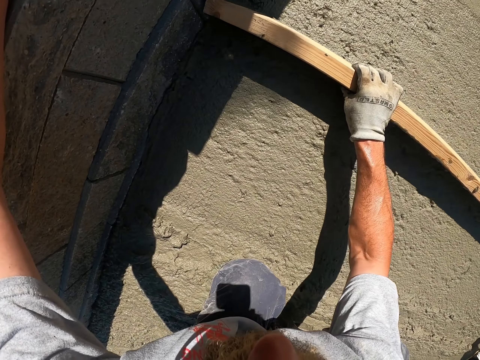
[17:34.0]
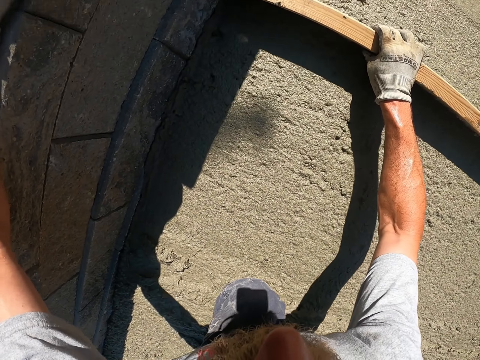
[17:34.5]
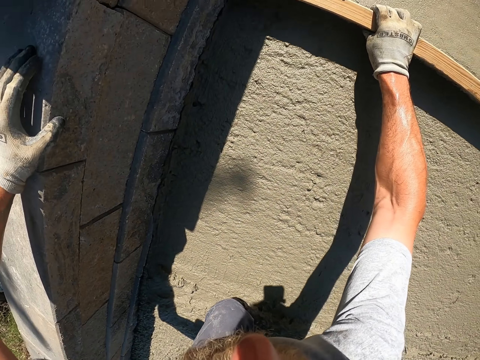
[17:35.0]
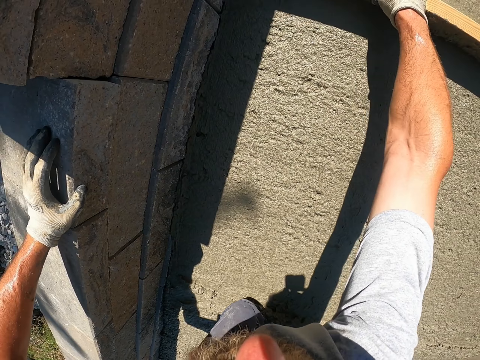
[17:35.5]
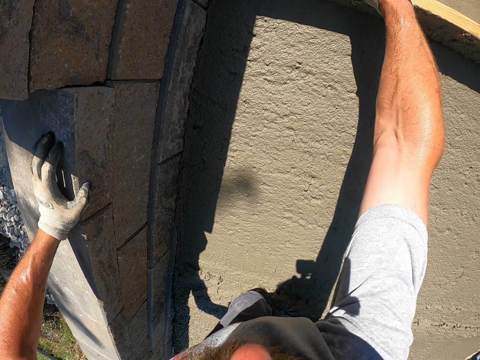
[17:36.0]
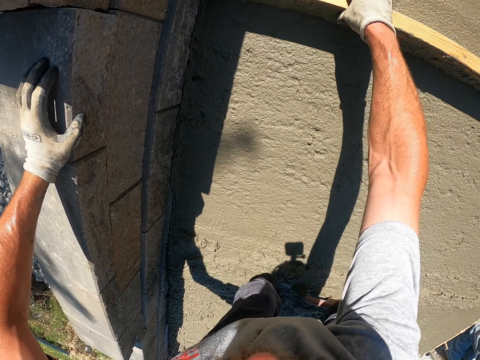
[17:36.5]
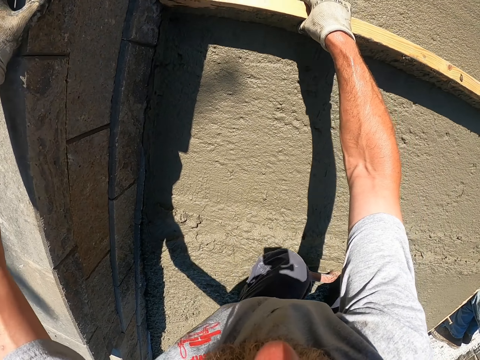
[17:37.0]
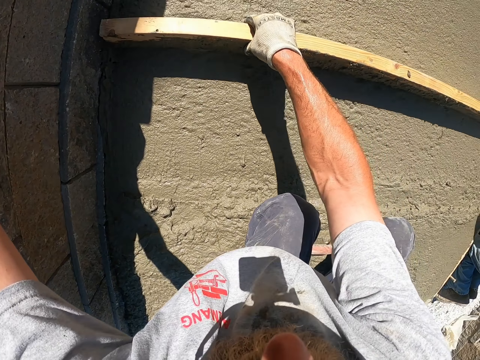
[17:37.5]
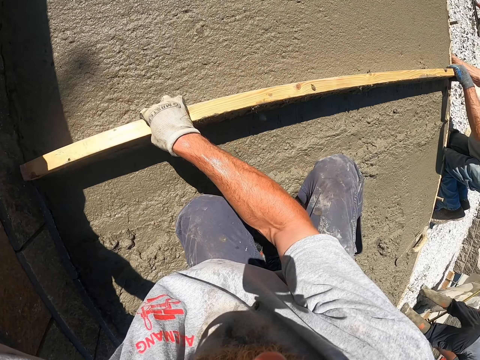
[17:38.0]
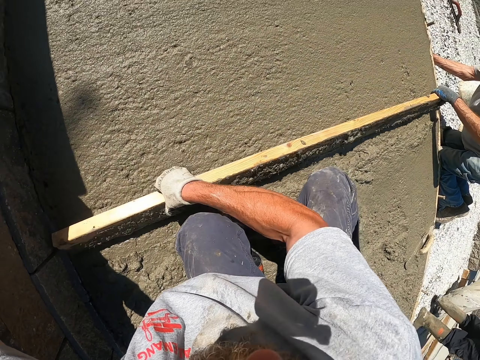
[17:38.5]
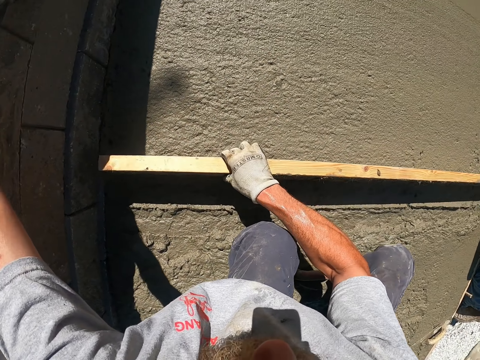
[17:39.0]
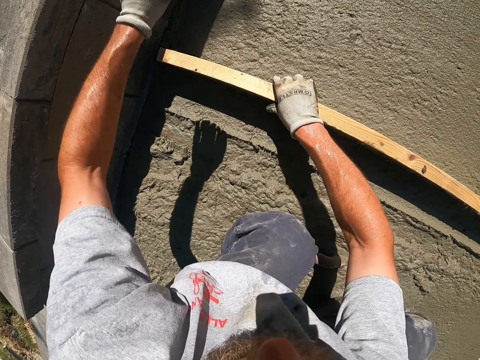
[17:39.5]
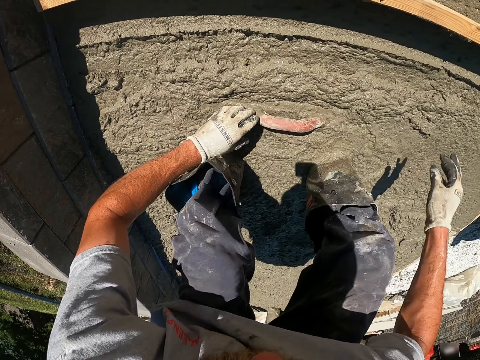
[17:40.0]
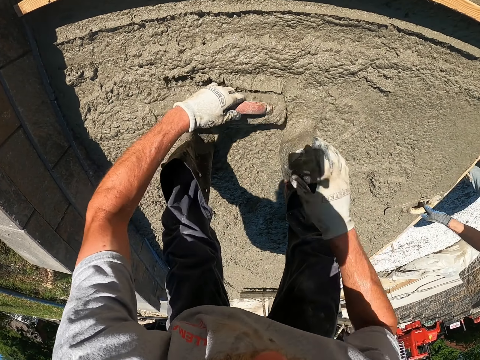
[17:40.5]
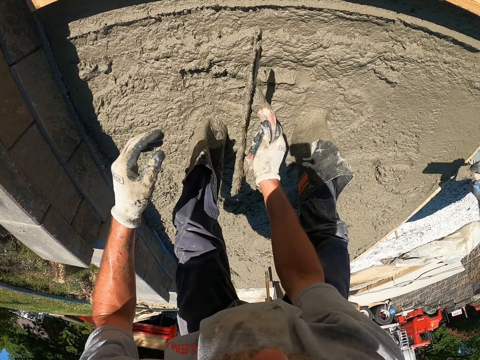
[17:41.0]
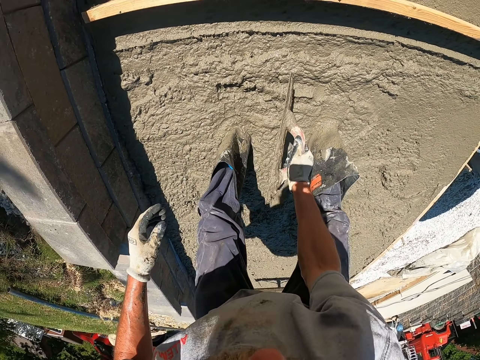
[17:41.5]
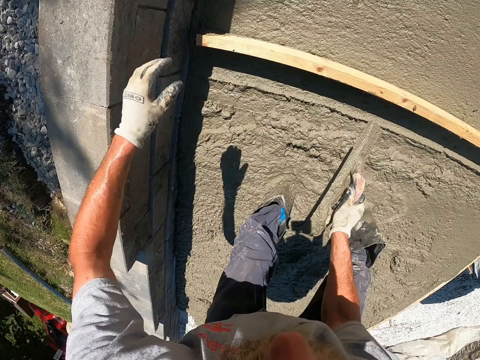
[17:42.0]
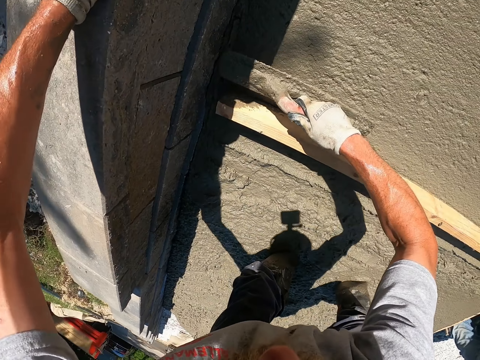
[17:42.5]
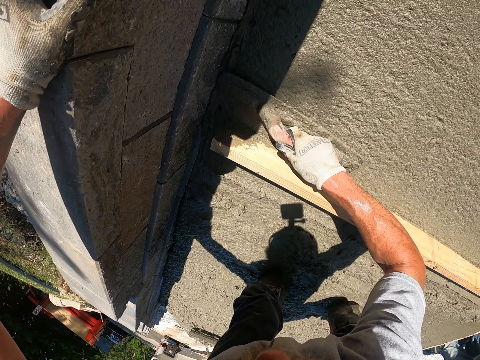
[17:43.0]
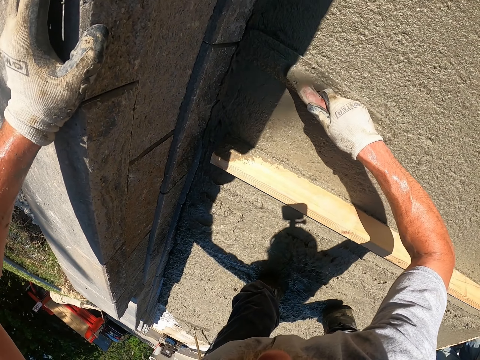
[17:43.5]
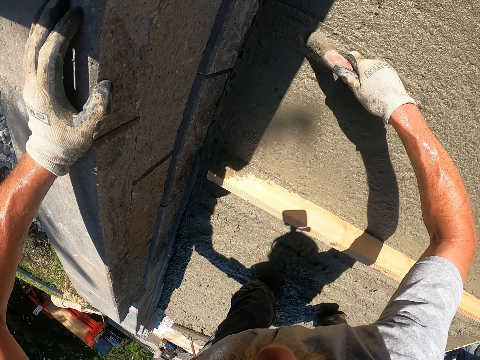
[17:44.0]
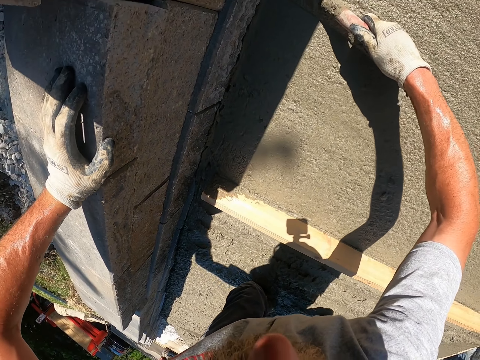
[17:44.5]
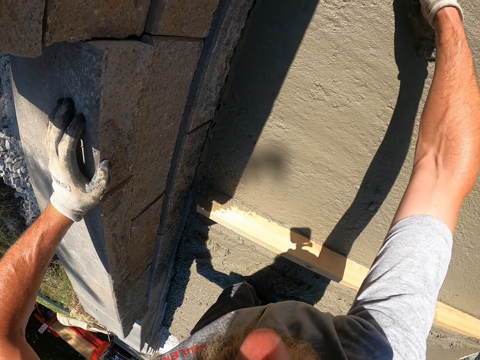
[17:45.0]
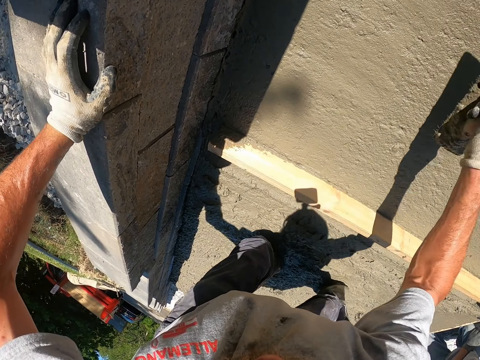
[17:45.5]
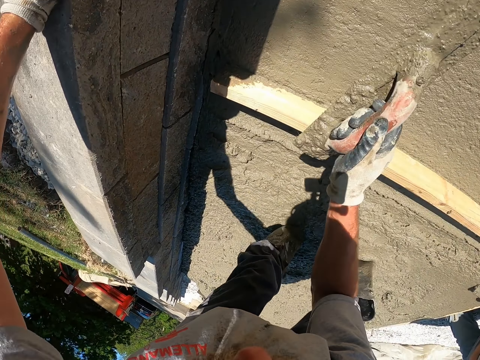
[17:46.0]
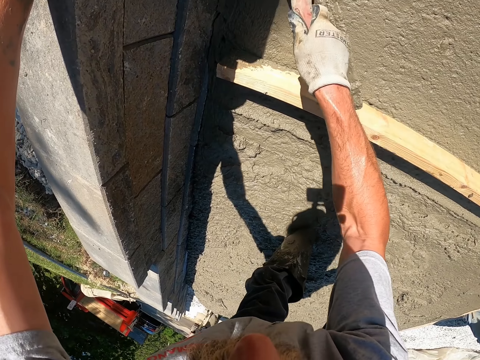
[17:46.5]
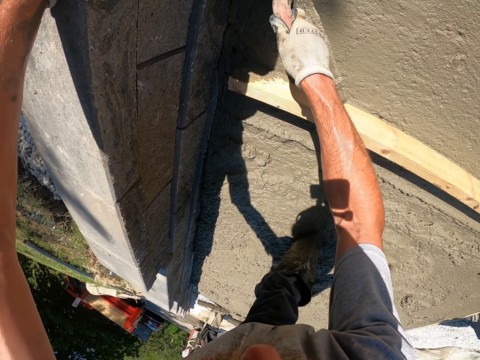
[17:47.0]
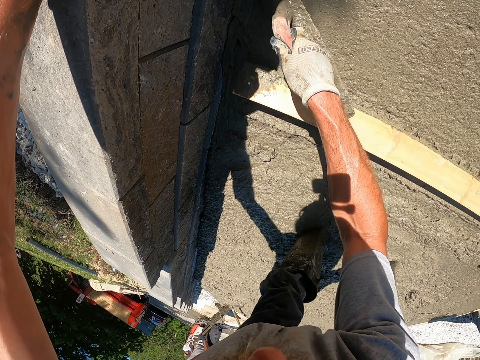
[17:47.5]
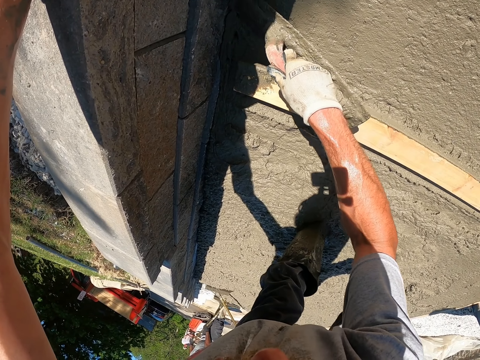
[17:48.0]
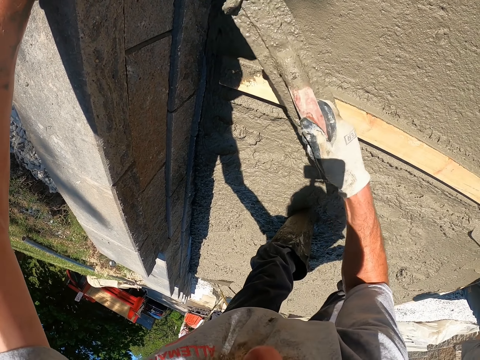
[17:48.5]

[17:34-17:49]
The camera wearer picks the trowel. They level the concrete with the trowel.

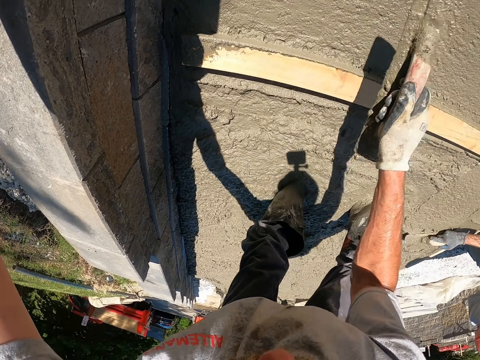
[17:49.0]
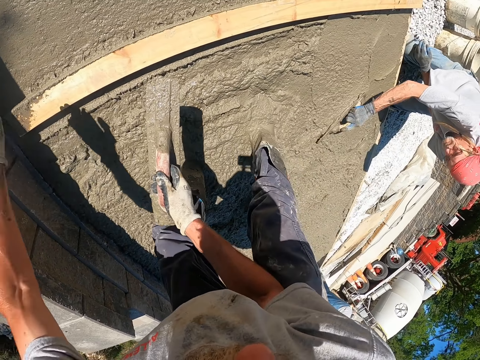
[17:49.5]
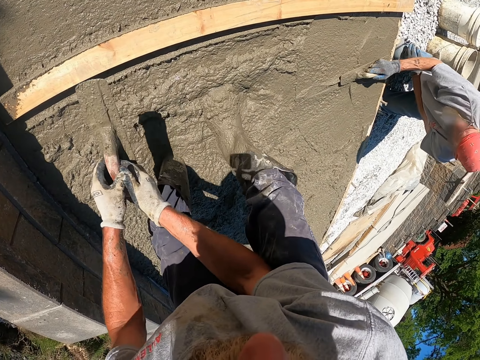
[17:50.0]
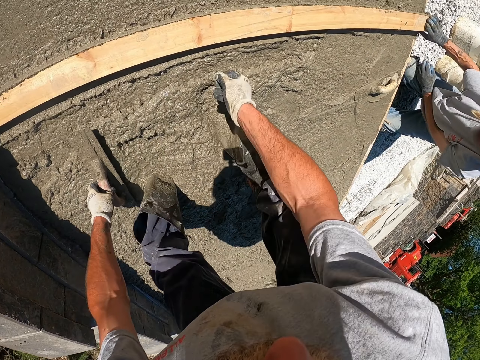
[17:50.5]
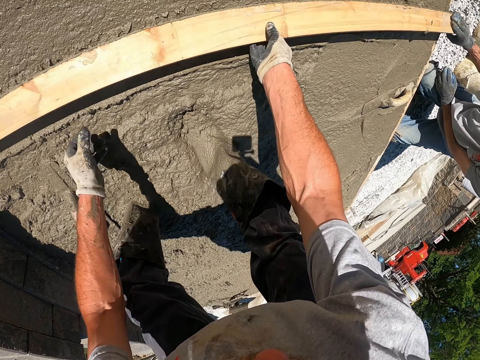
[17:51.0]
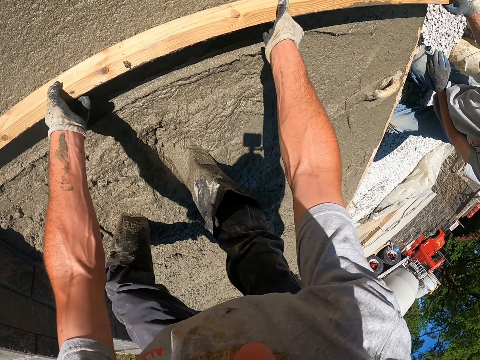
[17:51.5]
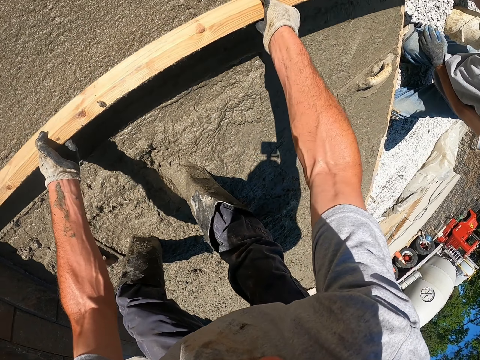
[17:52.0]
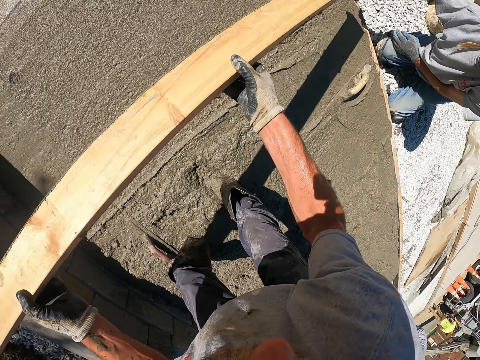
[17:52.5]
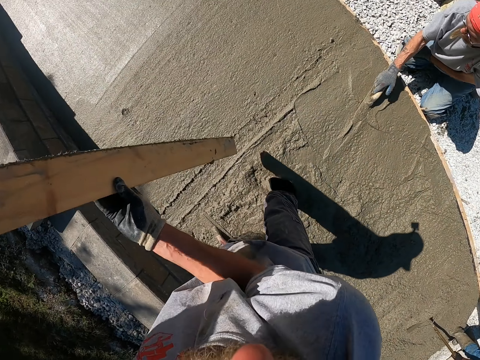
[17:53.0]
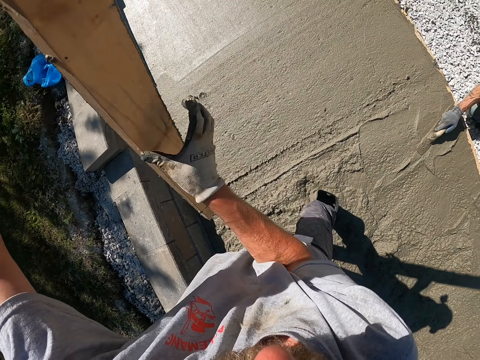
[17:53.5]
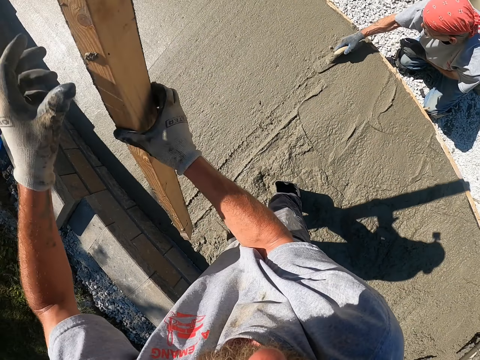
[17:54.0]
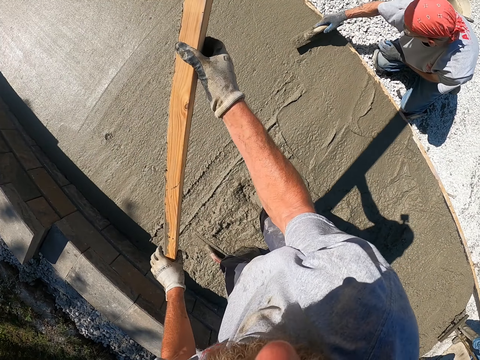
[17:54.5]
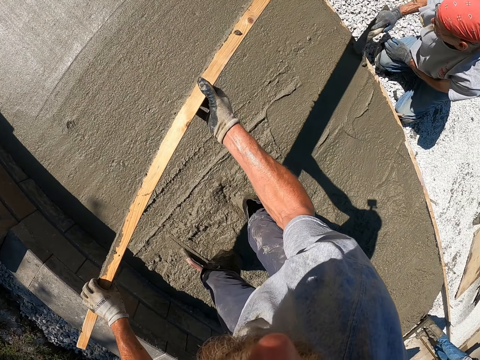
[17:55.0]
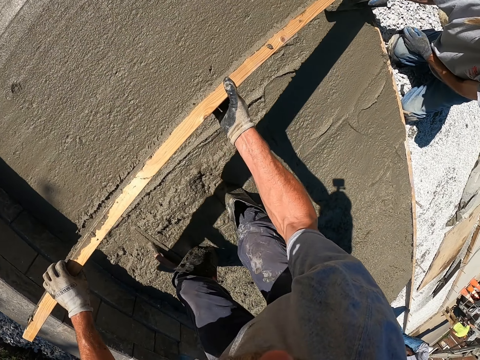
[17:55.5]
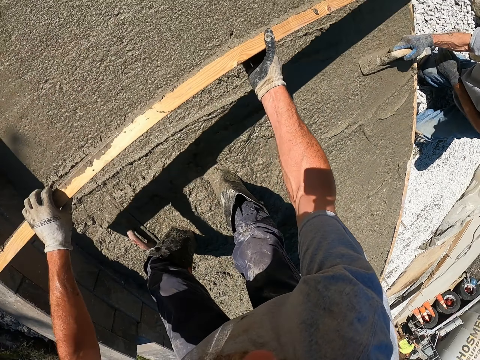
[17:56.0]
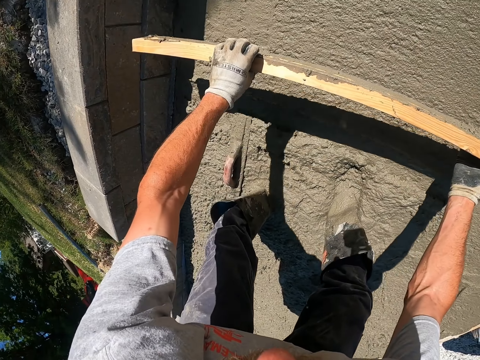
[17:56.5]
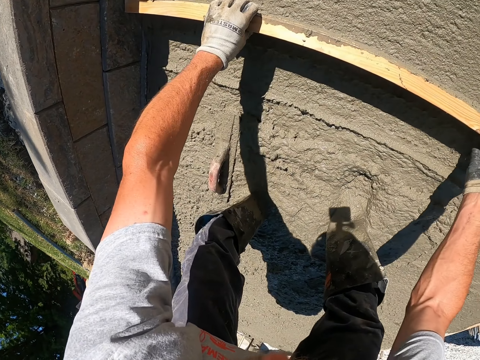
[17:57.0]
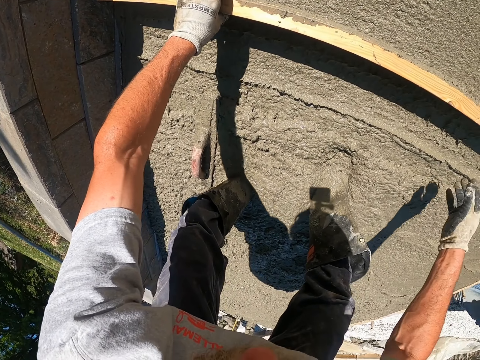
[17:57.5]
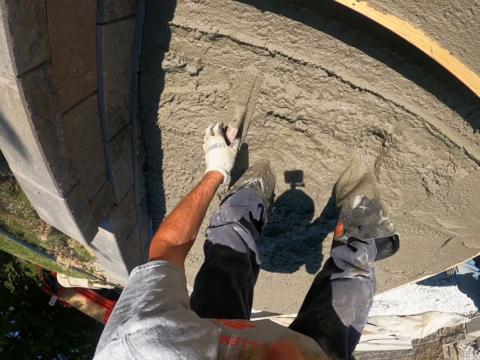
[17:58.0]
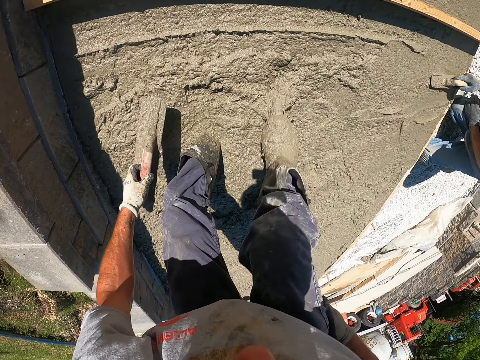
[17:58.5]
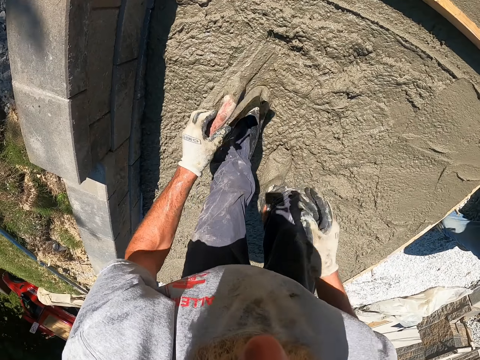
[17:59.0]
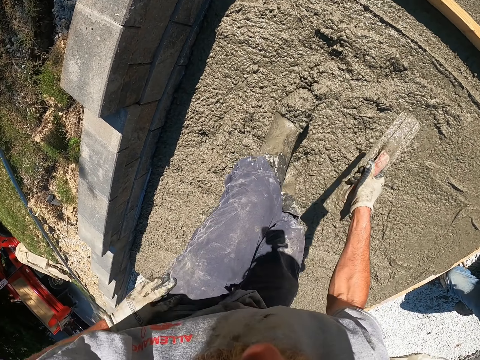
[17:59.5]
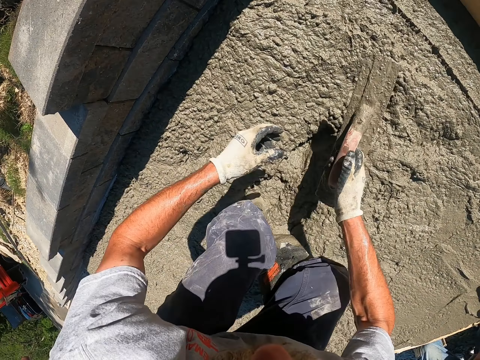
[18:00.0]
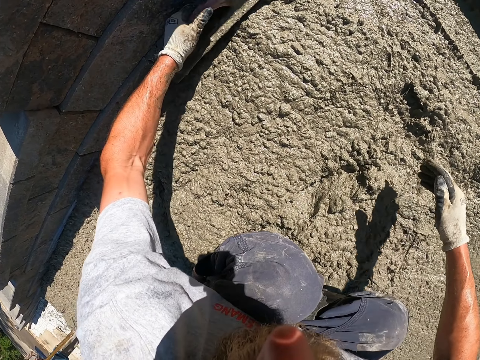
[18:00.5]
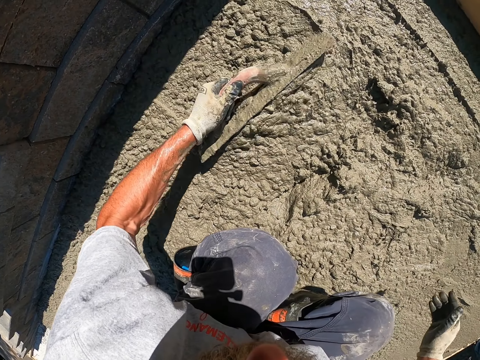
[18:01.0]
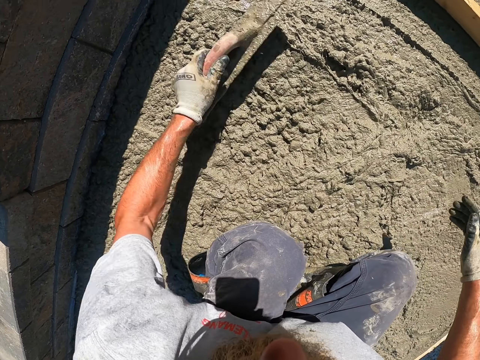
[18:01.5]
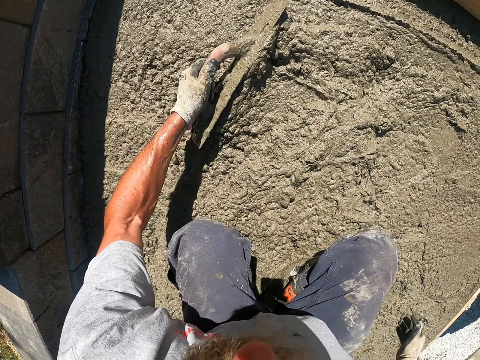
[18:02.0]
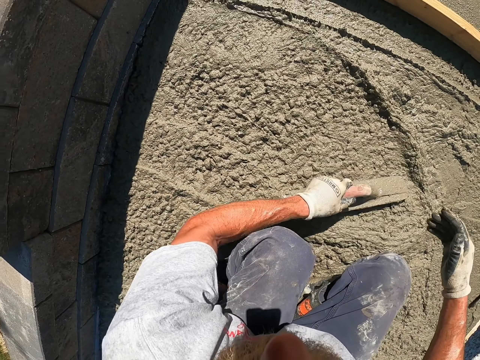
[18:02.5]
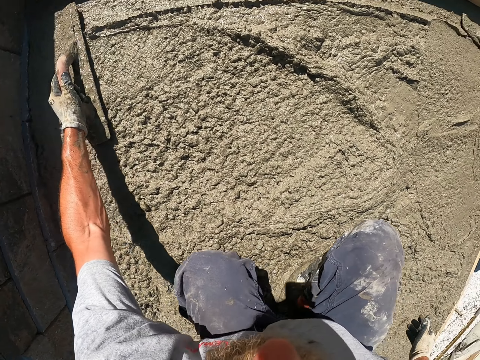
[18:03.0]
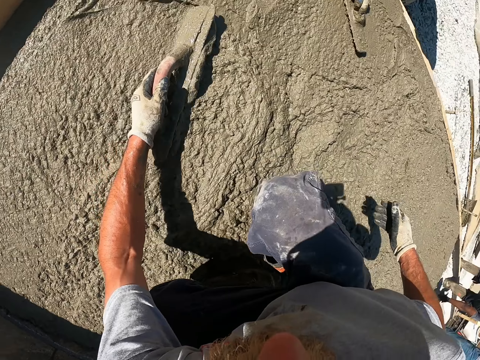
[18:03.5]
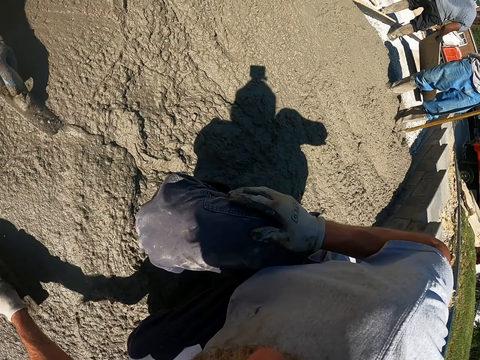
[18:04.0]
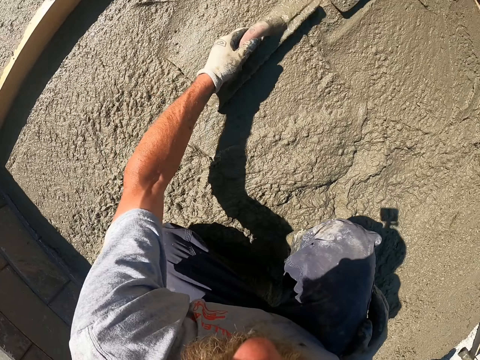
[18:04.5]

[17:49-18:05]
The camera wearer turns the timber over. They level using the wood. They pick the trowel. They level the concrete with the trowel.
